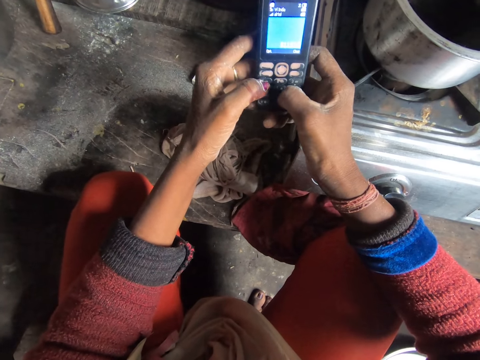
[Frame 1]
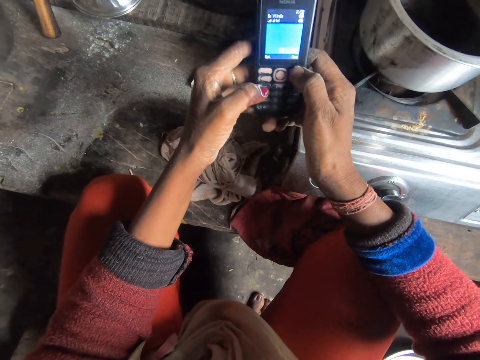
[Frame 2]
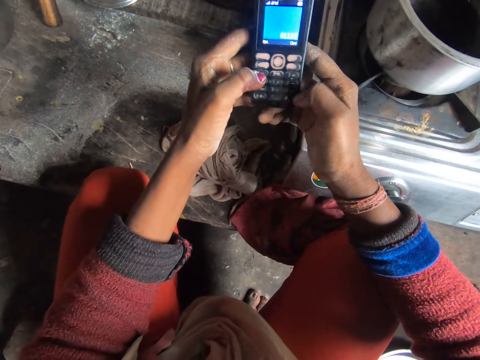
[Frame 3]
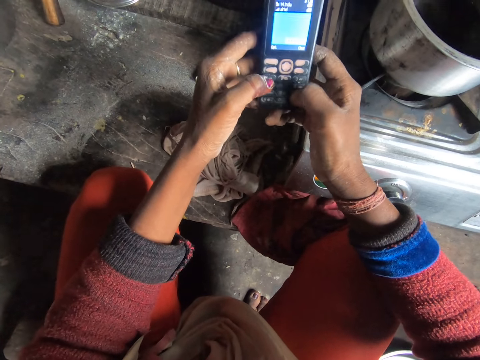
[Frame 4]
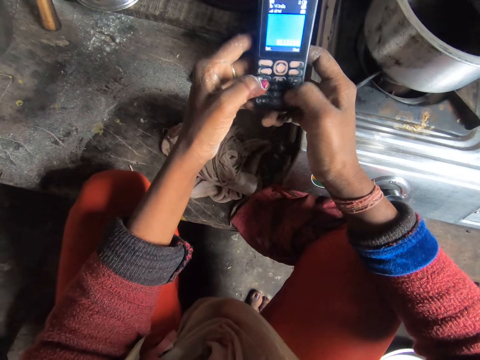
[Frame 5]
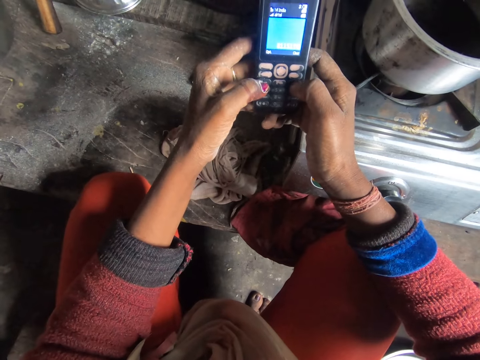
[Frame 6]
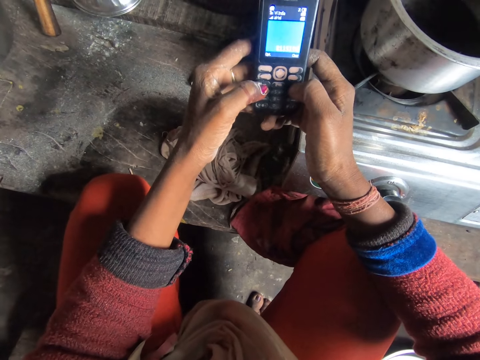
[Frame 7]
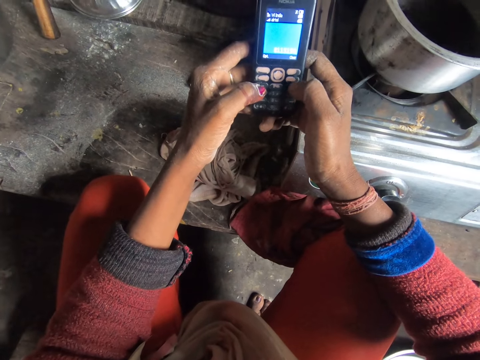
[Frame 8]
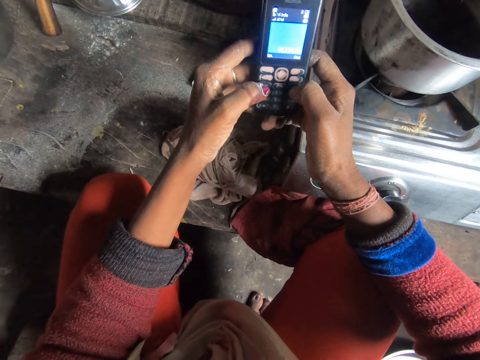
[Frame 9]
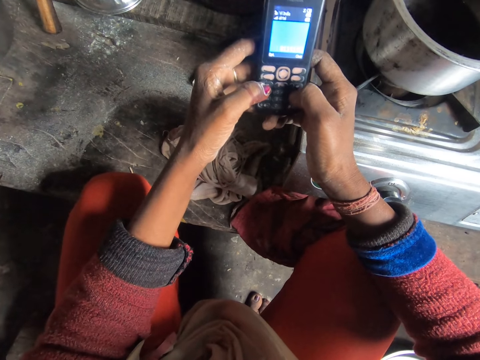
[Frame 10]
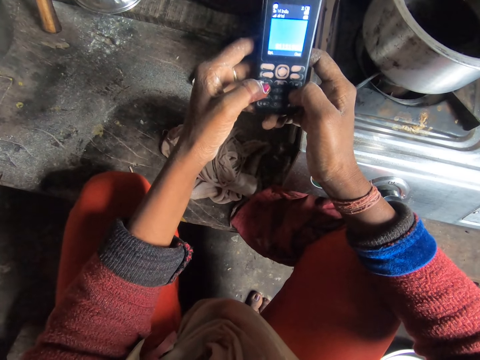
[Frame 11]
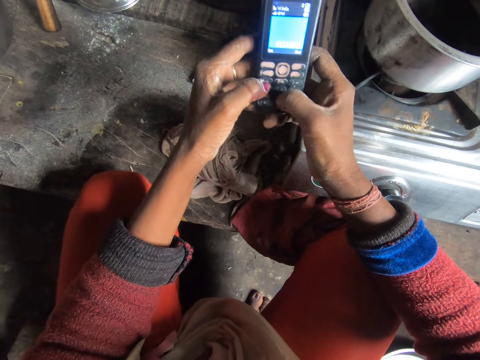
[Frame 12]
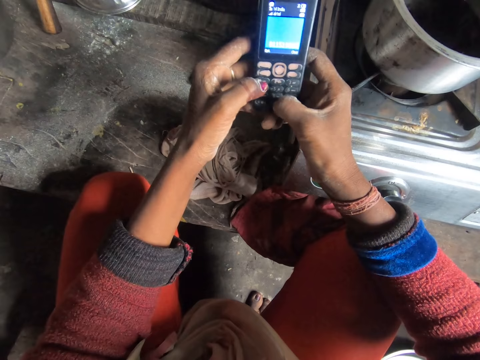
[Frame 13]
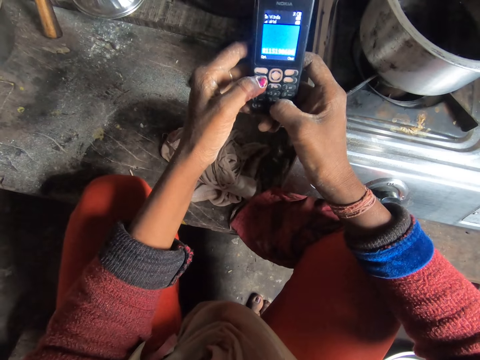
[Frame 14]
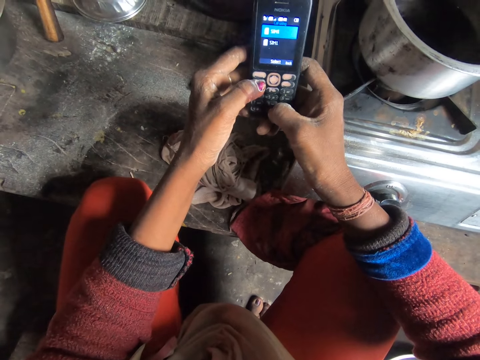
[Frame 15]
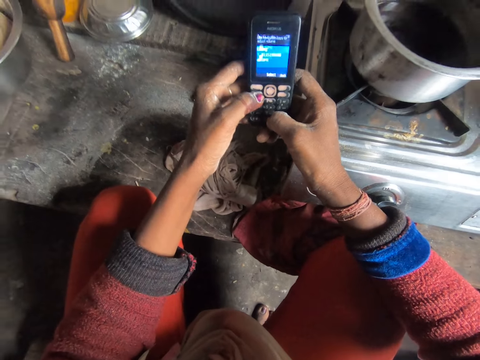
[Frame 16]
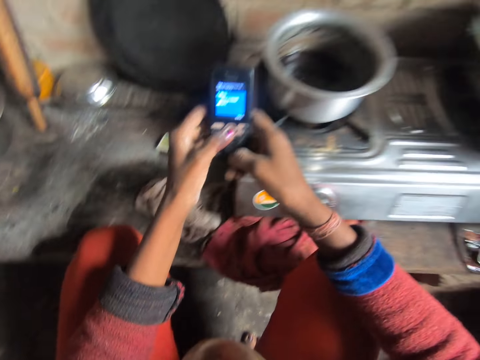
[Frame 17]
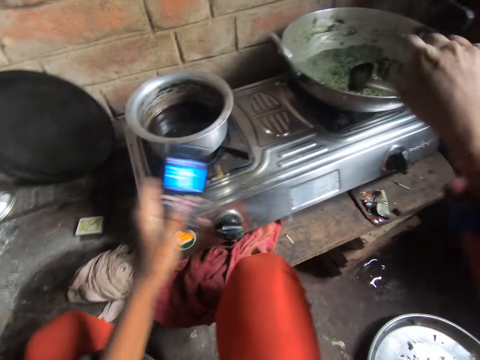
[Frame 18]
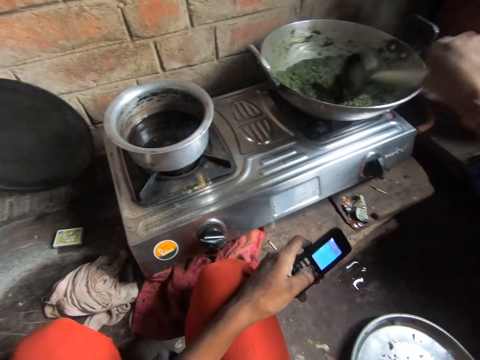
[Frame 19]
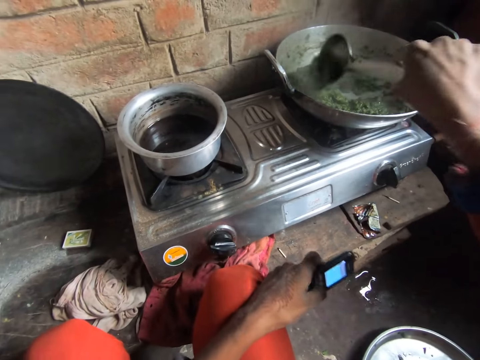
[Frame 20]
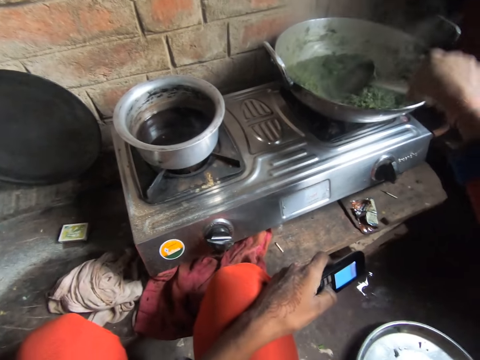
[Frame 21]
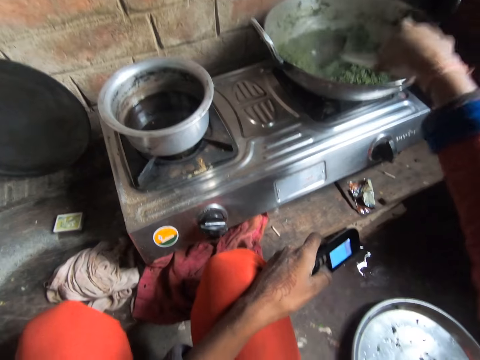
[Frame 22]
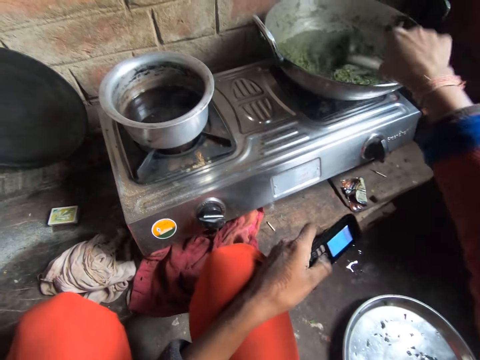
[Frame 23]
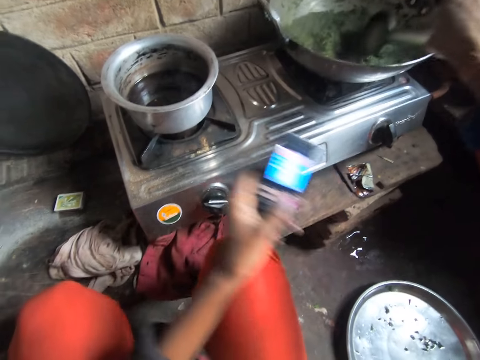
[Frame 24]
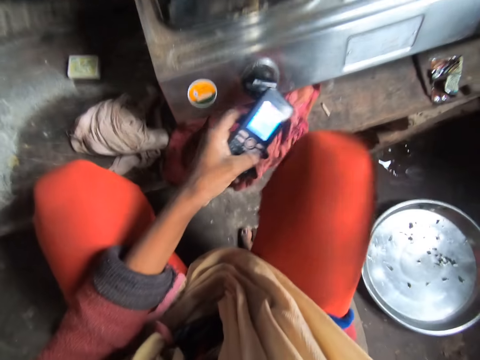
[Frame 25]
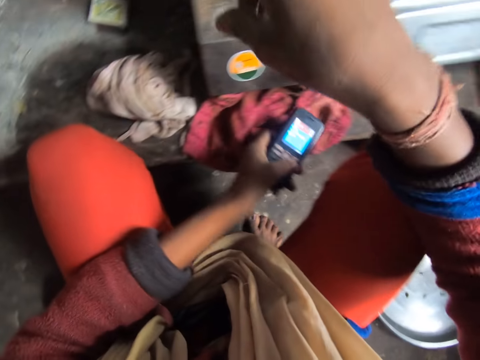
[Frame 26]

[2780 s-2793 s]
The camera wearer stirs the vegetable soup.

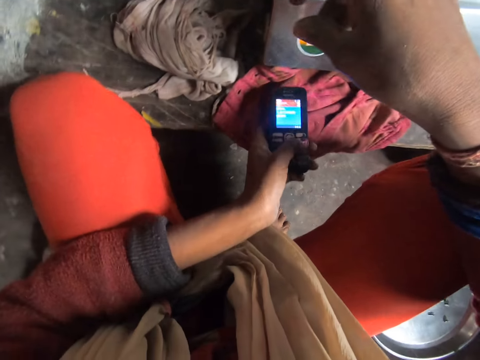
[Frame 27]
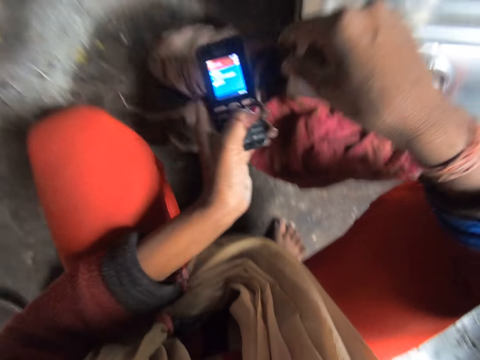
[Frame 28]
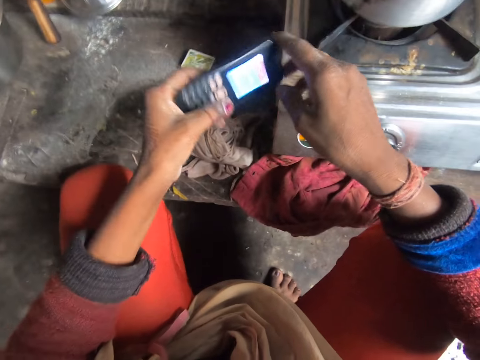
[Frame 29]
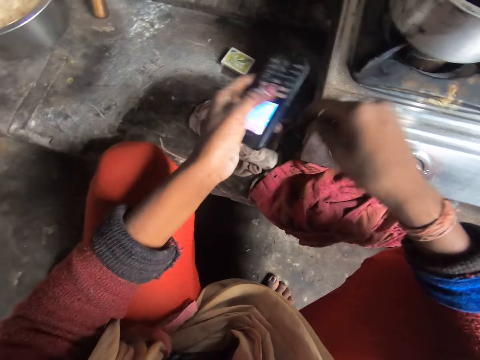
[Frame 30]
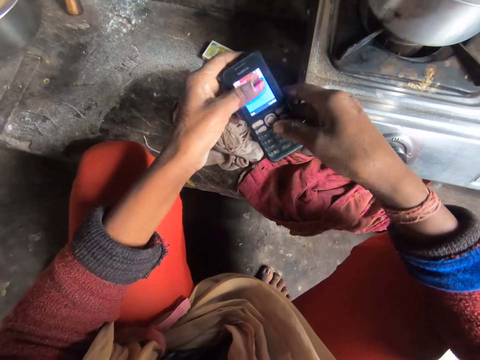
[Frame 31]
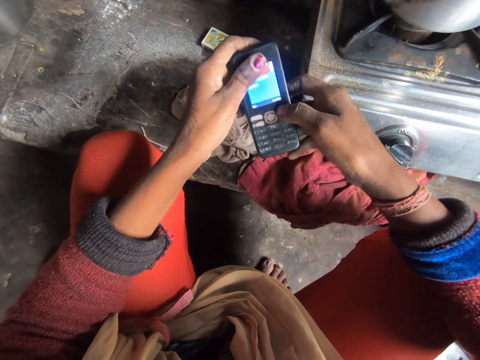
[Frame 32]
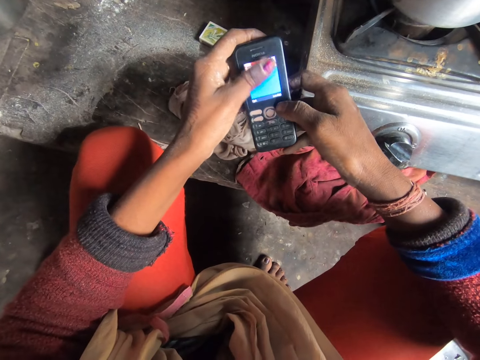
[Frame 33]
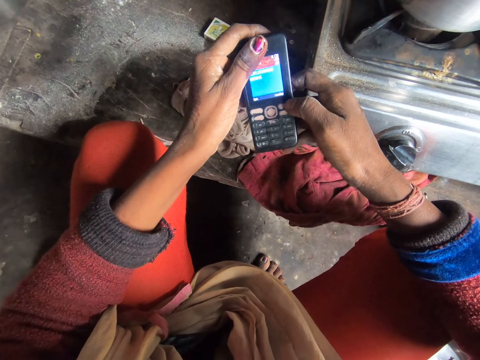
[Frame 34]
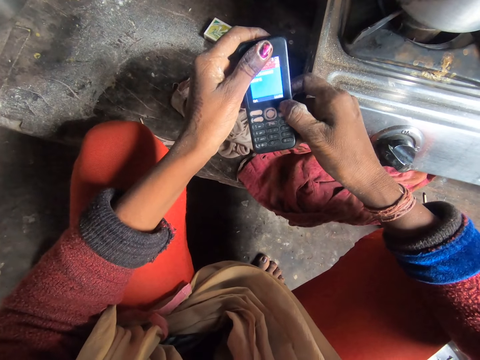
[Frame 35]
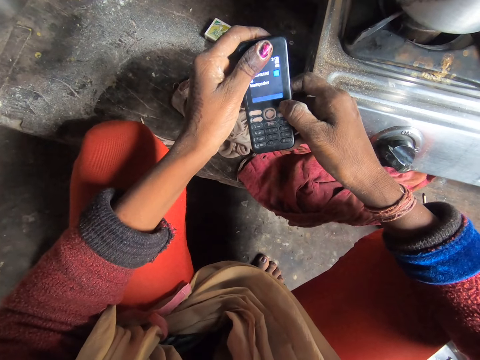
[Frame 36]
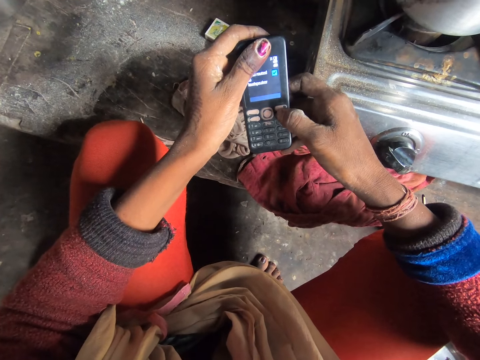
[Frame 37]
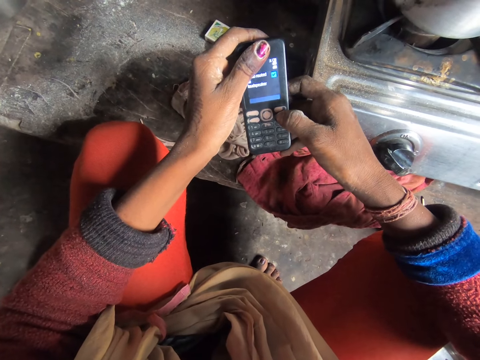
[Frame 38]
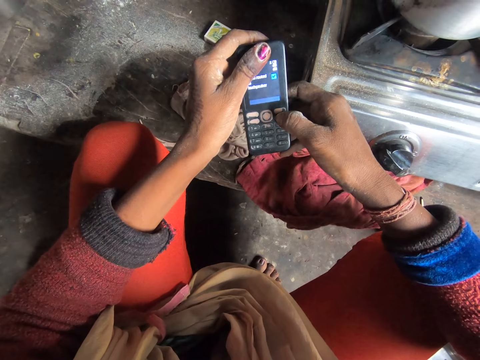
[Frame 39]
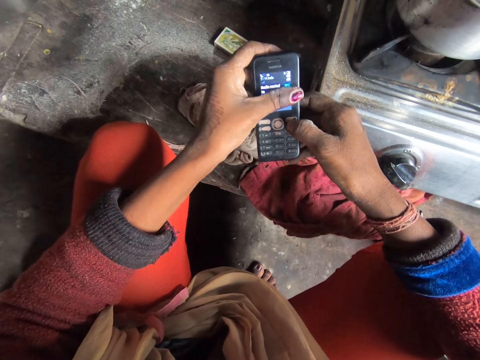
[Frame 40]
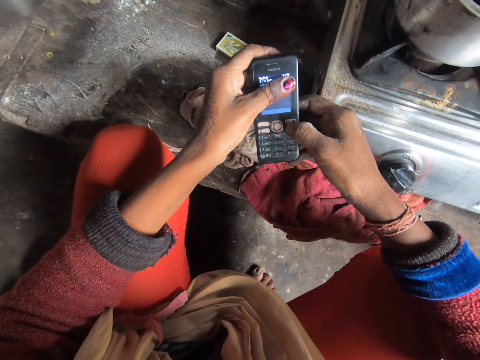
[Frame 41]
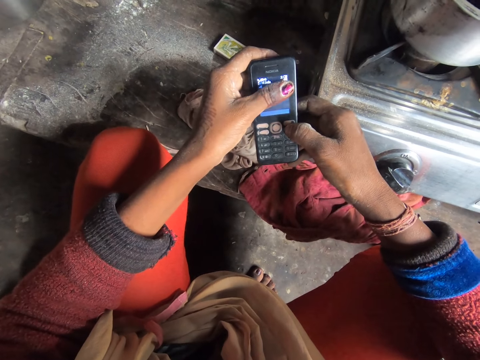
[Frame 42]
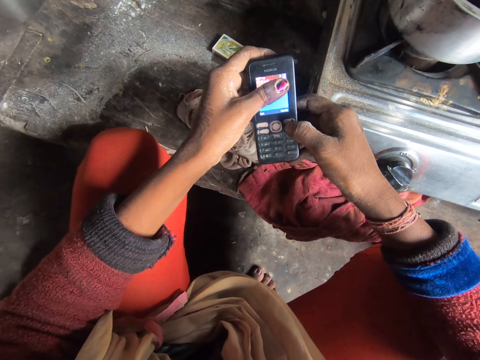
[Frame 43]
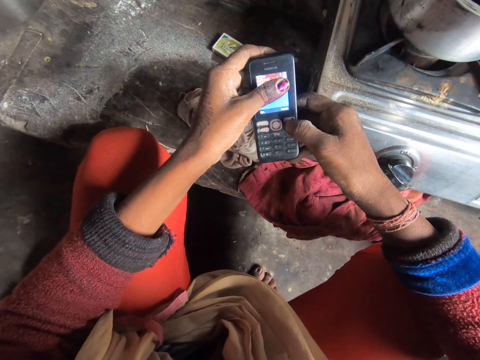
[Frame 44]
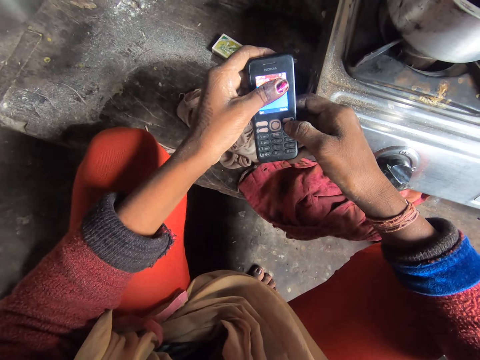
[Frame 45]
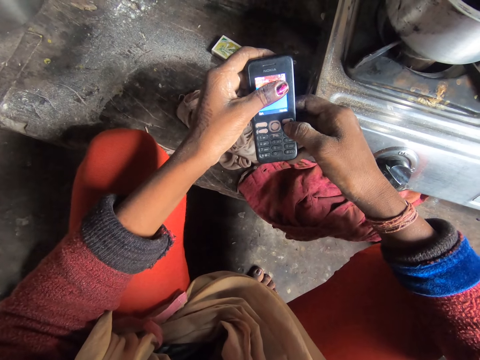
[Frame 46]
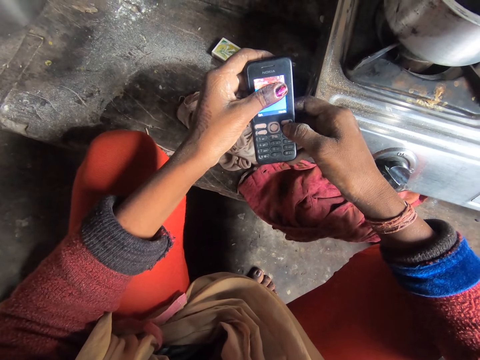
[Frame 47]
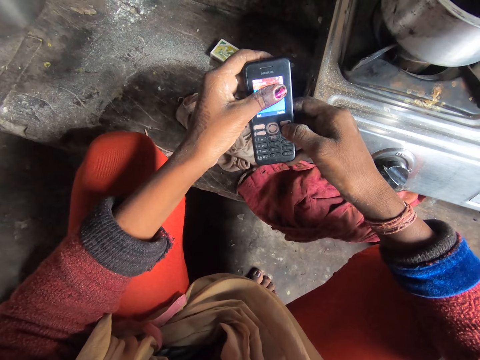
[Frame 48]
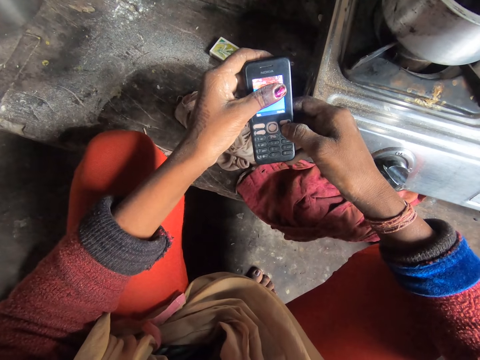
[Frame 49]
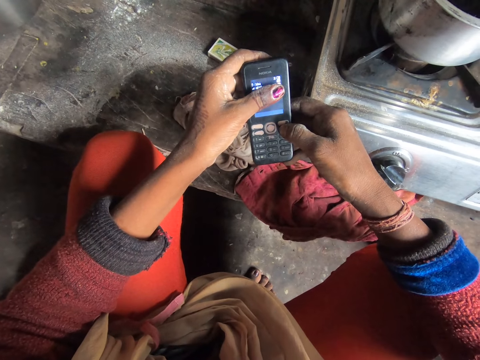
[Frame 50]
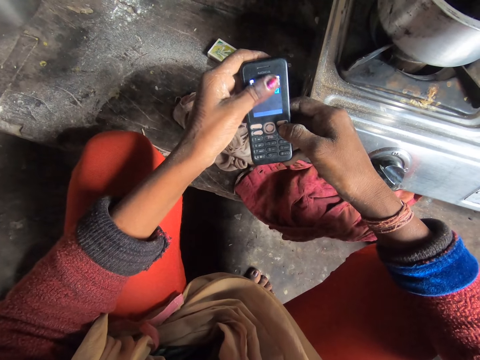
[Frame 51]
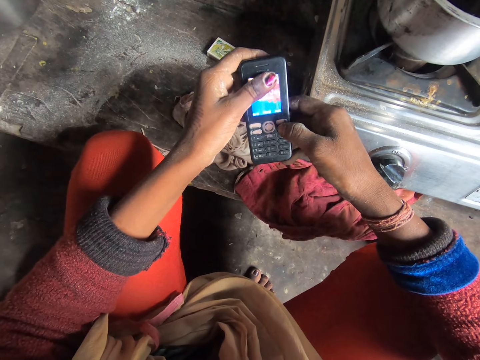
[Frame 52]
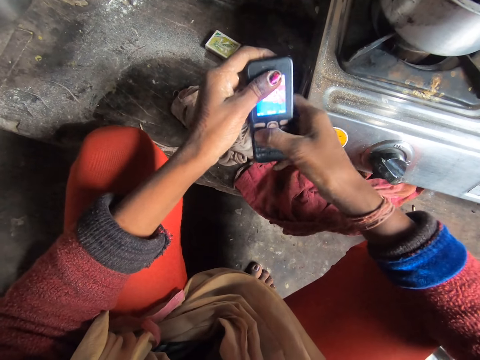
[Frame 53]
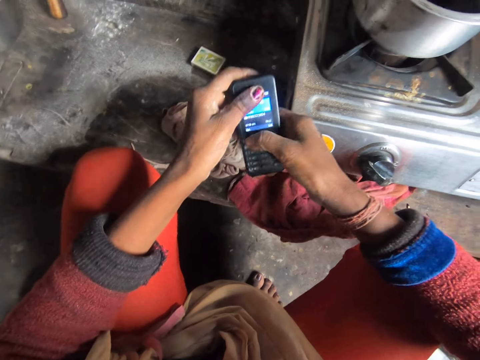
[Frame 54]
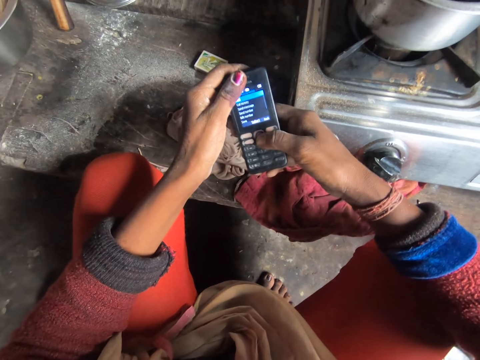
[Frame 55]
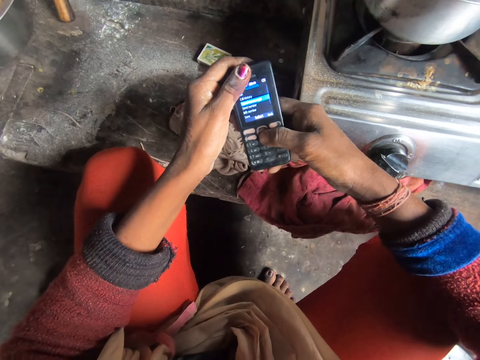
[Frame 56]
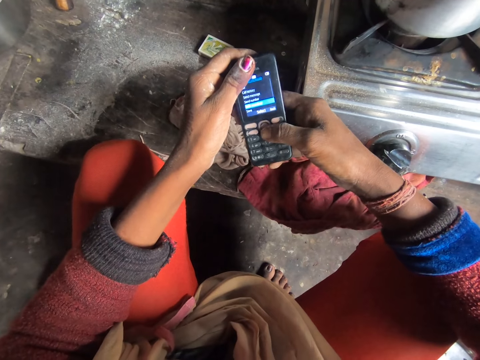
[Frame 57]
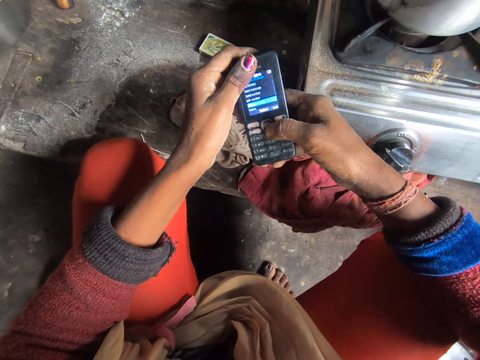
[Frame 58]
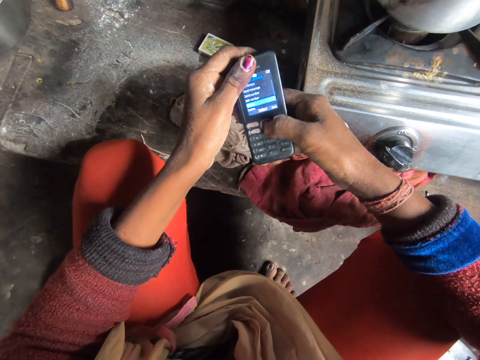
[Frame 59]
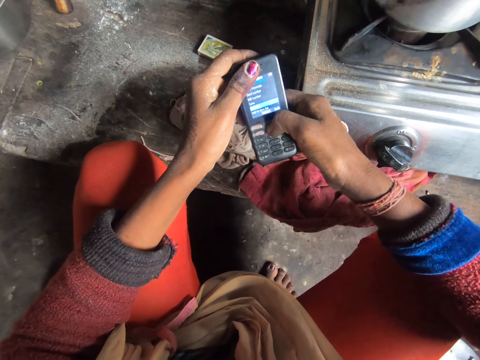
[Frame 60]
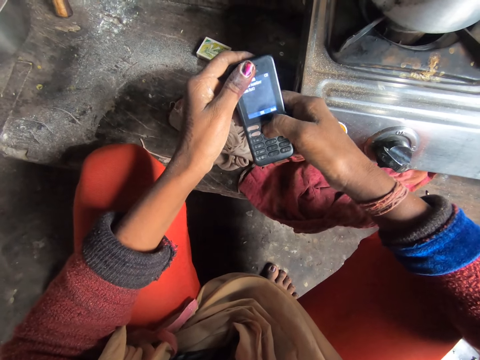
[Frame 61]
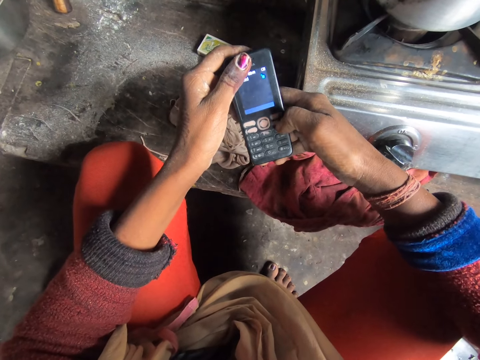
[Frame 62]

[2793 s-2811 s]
The camera wearer rolls the phone in her hand. She operates the phone.
